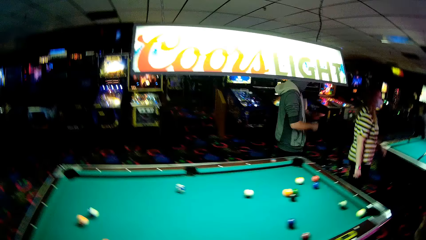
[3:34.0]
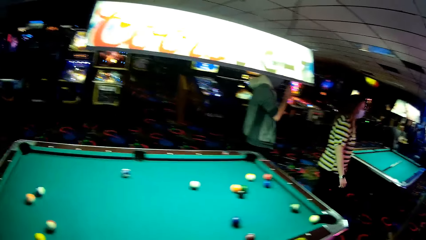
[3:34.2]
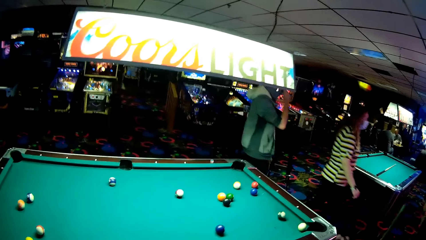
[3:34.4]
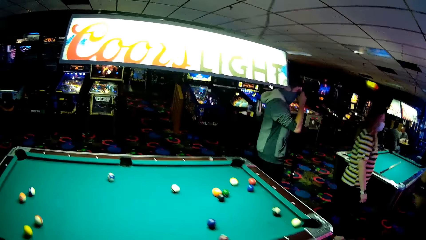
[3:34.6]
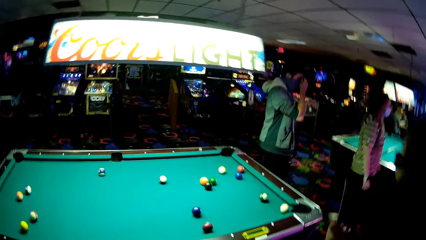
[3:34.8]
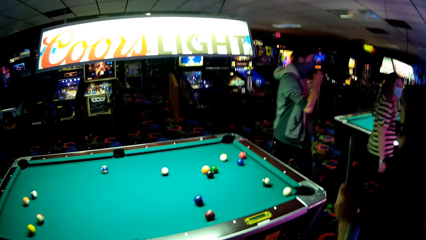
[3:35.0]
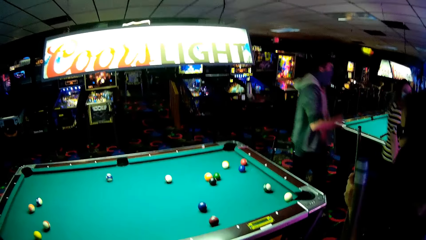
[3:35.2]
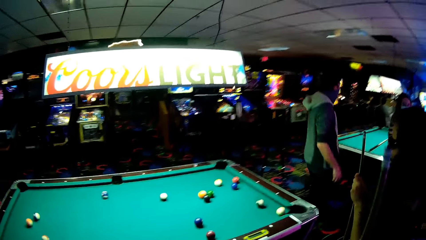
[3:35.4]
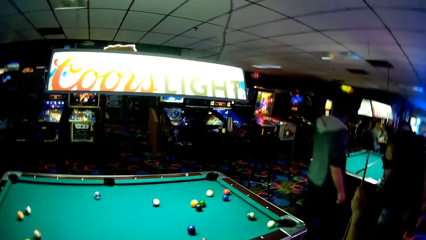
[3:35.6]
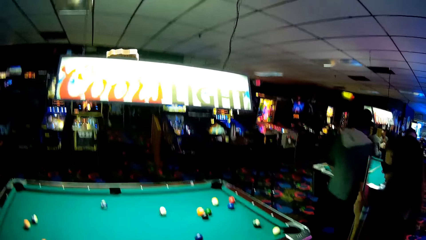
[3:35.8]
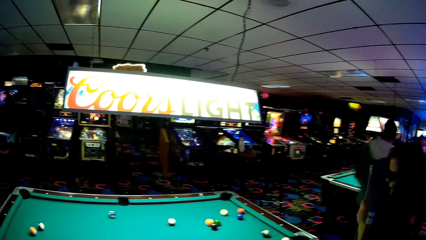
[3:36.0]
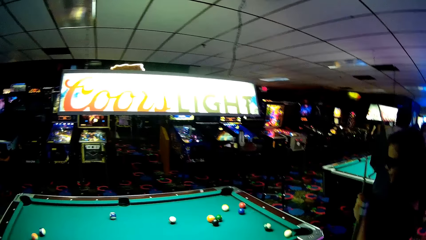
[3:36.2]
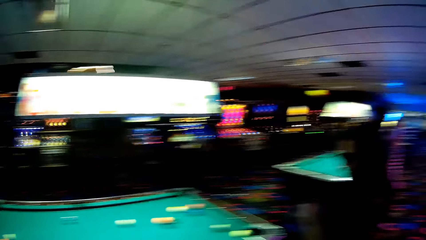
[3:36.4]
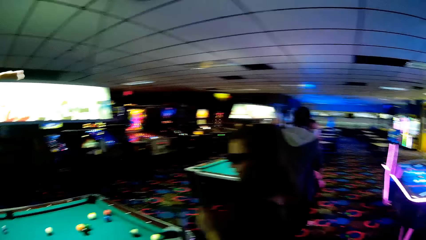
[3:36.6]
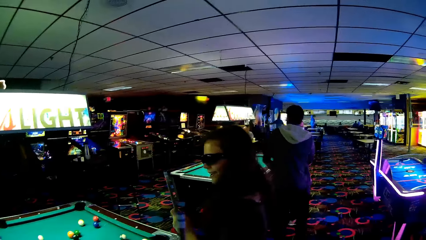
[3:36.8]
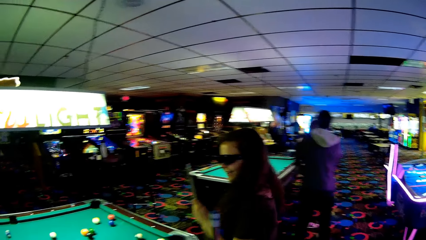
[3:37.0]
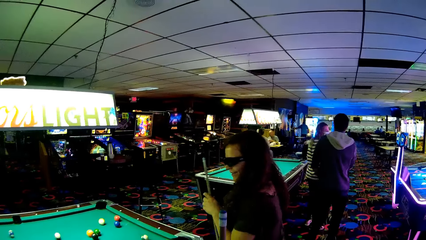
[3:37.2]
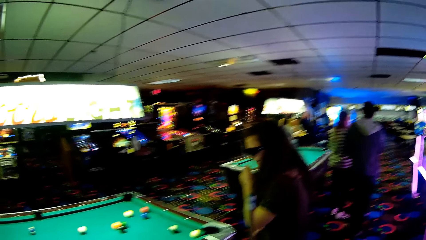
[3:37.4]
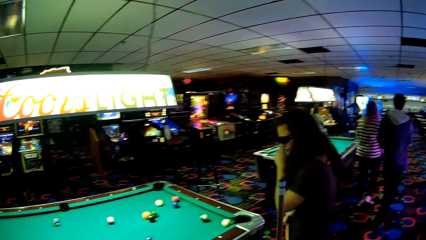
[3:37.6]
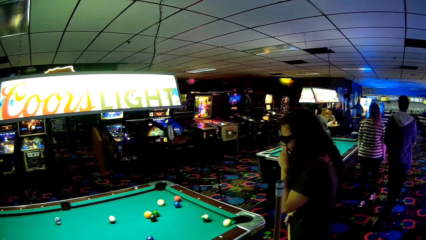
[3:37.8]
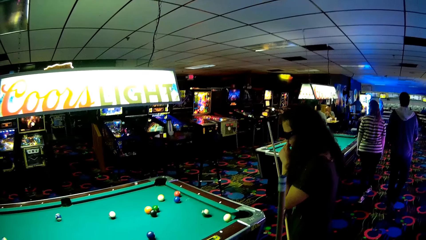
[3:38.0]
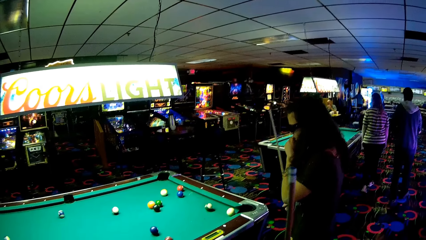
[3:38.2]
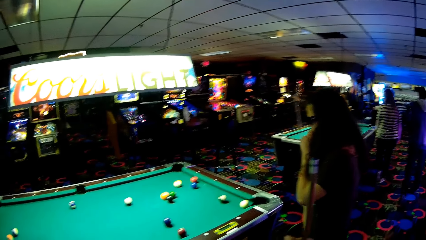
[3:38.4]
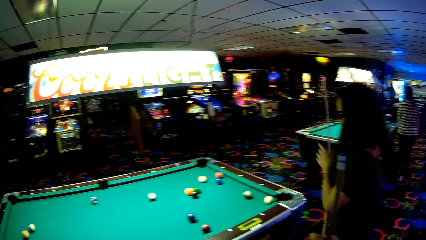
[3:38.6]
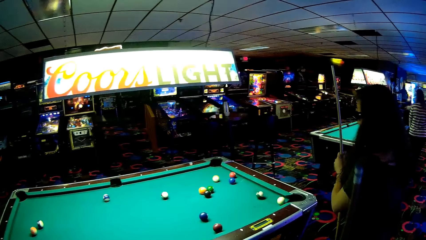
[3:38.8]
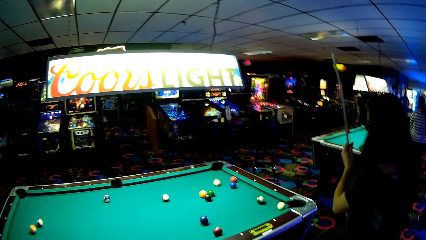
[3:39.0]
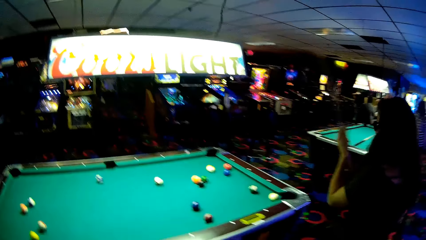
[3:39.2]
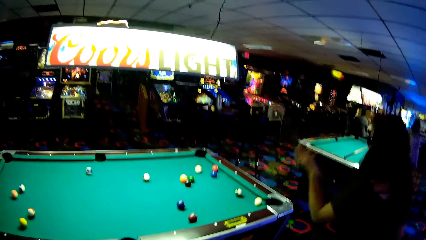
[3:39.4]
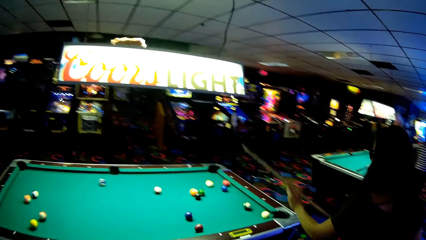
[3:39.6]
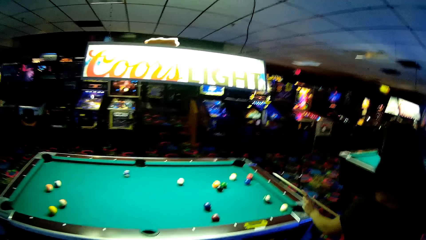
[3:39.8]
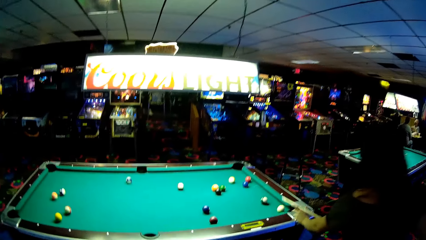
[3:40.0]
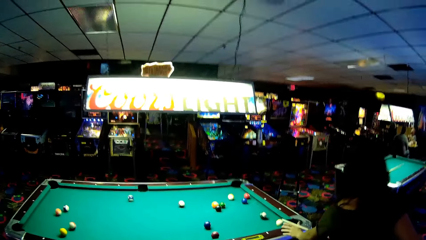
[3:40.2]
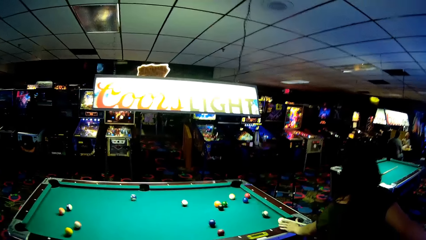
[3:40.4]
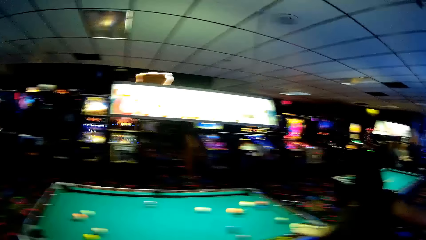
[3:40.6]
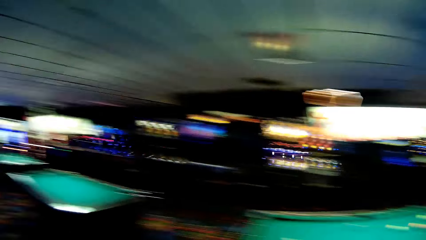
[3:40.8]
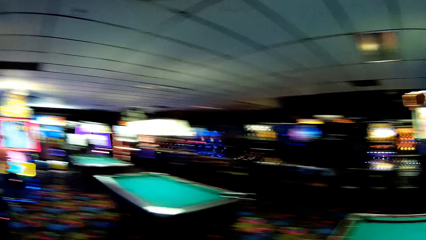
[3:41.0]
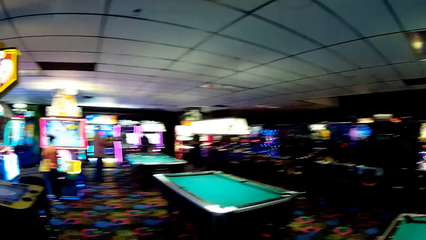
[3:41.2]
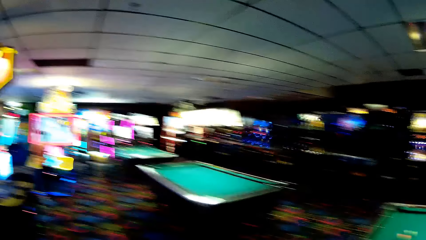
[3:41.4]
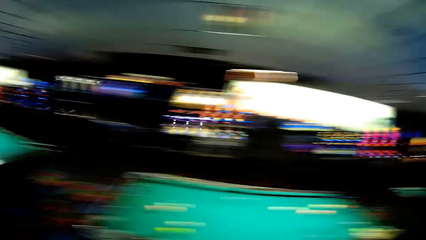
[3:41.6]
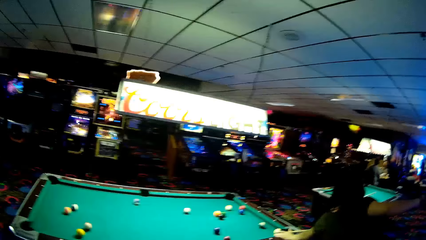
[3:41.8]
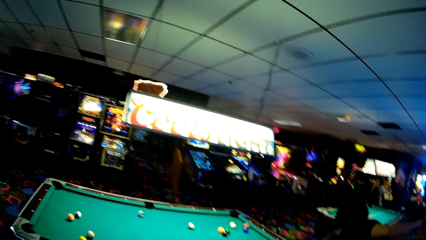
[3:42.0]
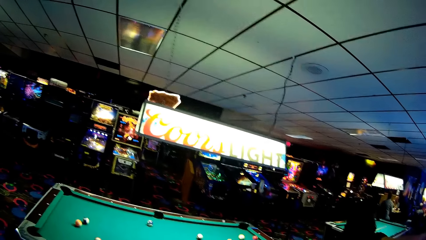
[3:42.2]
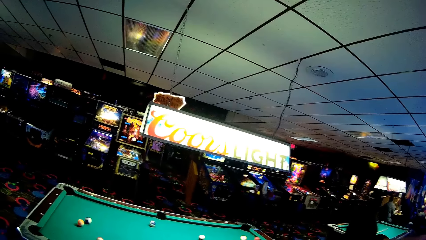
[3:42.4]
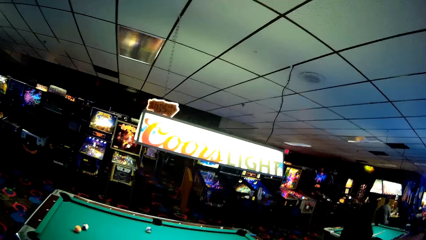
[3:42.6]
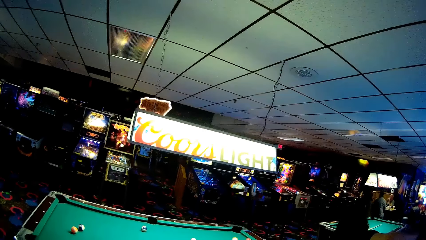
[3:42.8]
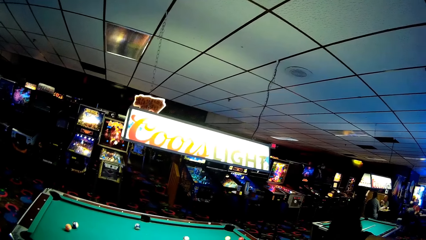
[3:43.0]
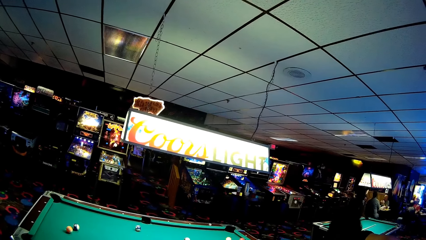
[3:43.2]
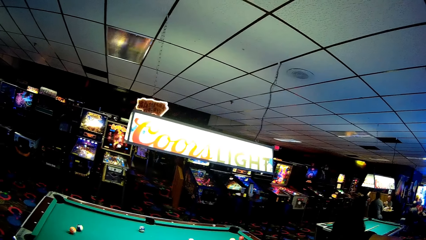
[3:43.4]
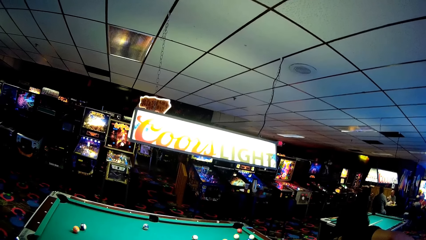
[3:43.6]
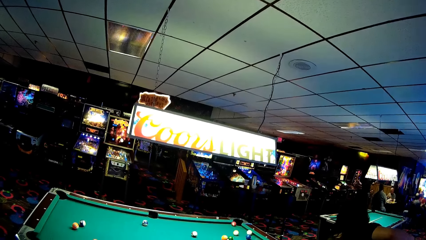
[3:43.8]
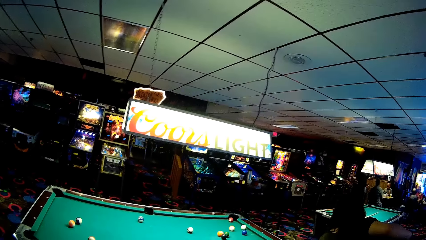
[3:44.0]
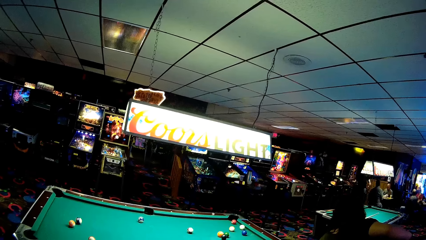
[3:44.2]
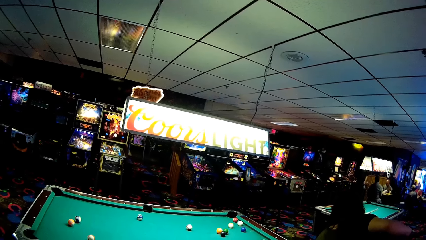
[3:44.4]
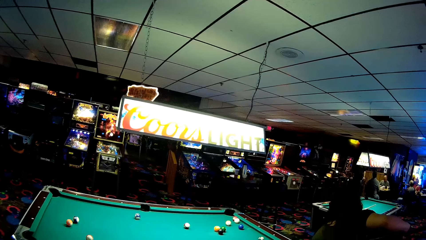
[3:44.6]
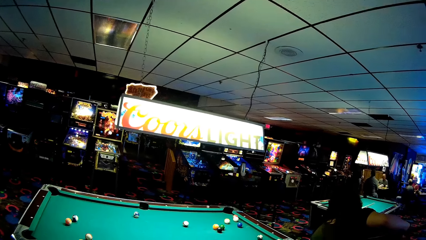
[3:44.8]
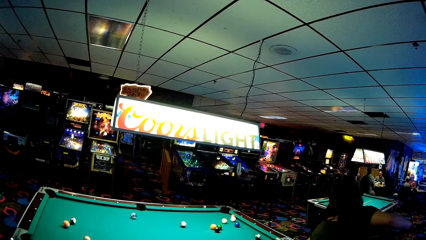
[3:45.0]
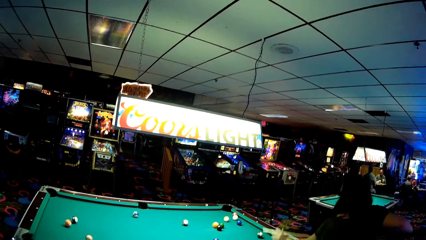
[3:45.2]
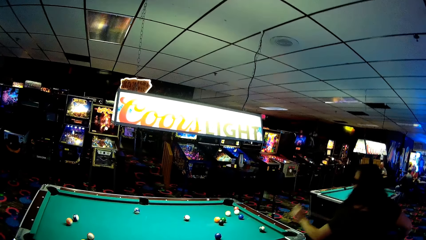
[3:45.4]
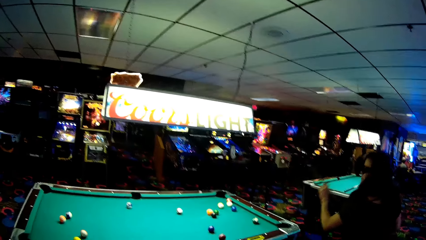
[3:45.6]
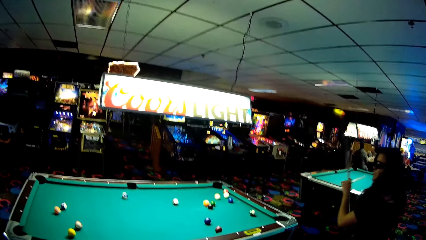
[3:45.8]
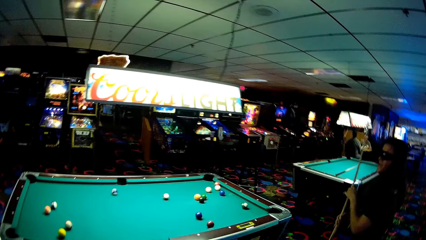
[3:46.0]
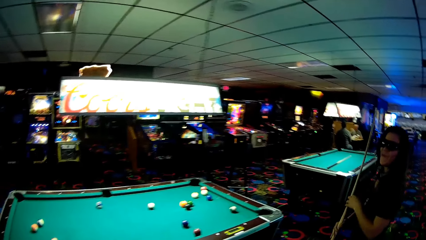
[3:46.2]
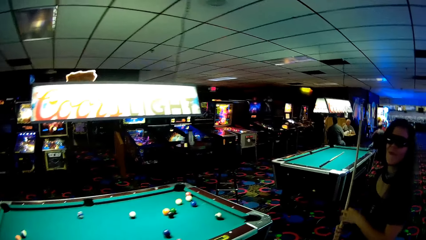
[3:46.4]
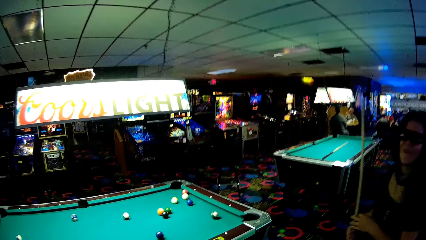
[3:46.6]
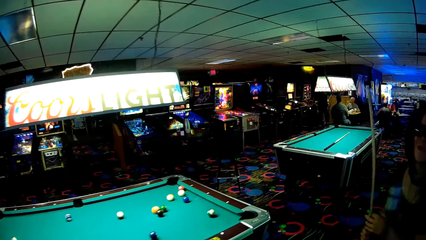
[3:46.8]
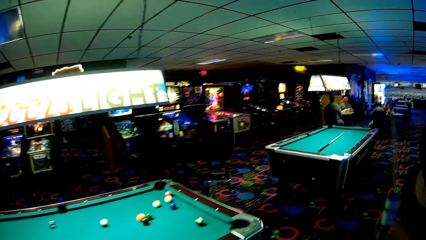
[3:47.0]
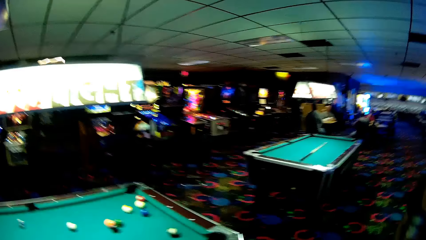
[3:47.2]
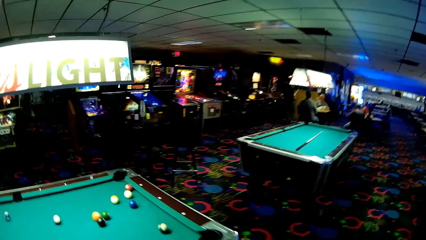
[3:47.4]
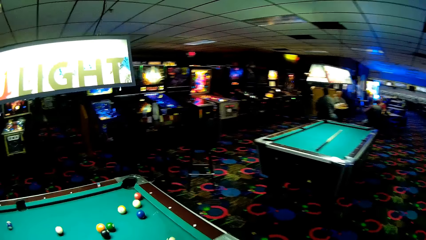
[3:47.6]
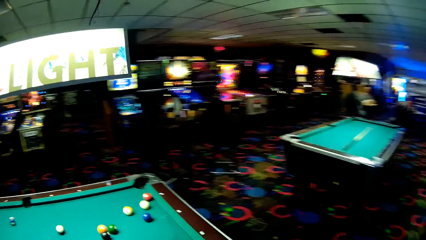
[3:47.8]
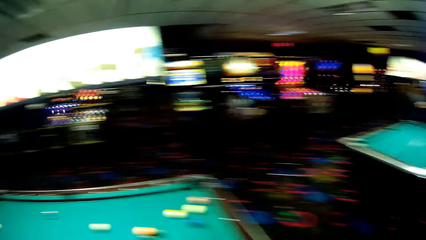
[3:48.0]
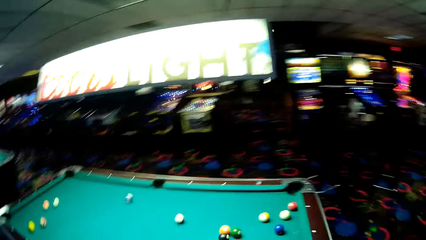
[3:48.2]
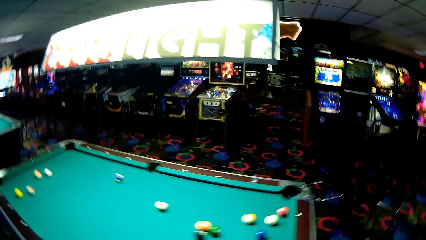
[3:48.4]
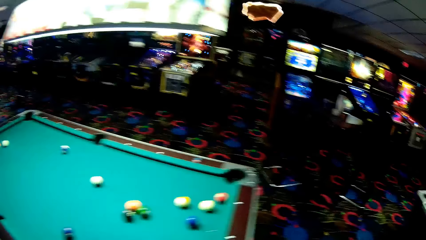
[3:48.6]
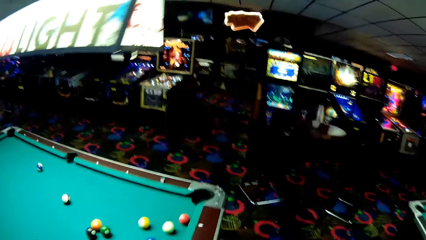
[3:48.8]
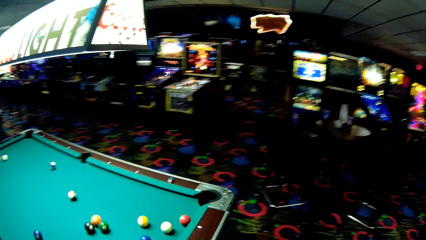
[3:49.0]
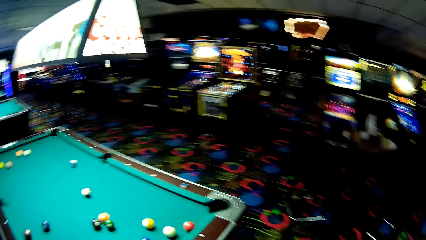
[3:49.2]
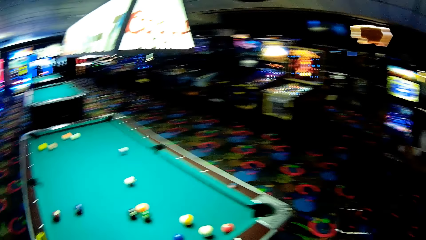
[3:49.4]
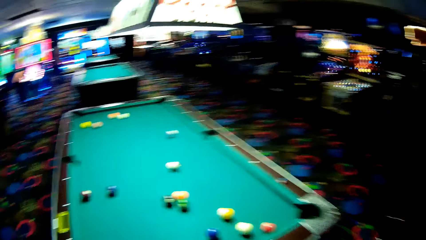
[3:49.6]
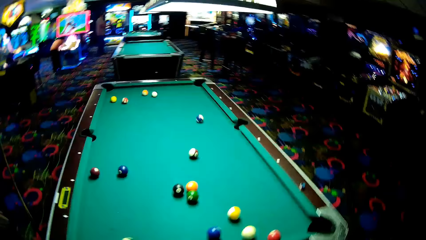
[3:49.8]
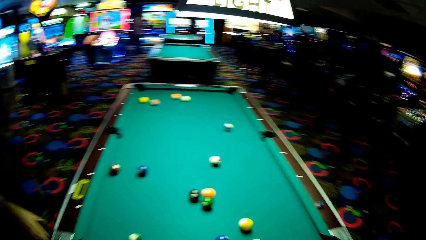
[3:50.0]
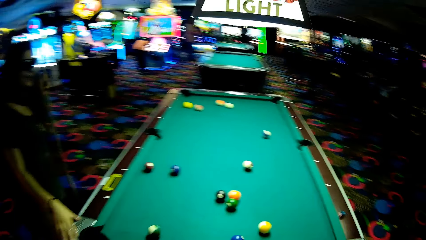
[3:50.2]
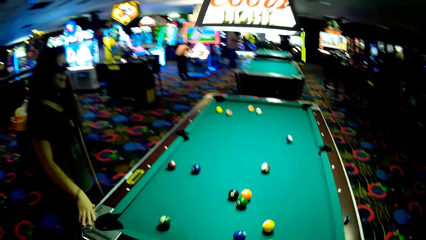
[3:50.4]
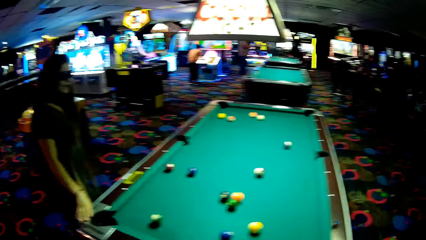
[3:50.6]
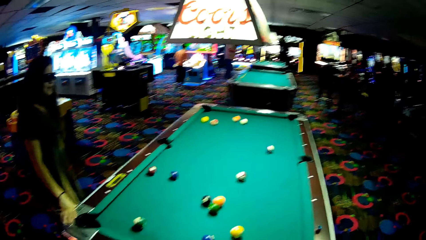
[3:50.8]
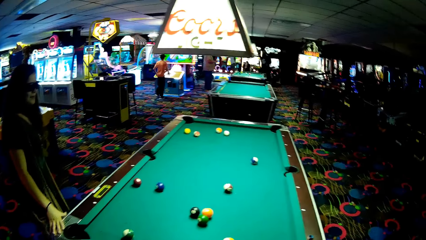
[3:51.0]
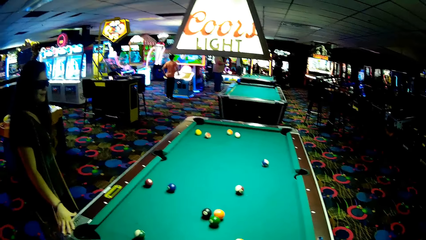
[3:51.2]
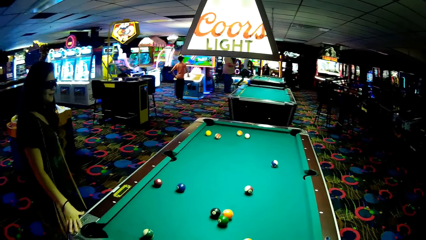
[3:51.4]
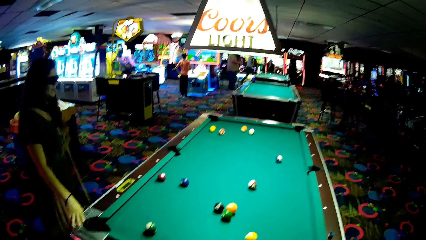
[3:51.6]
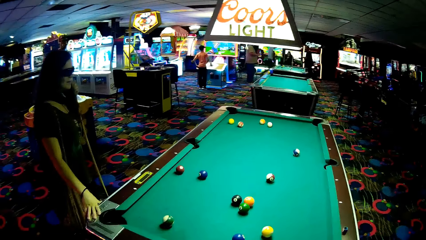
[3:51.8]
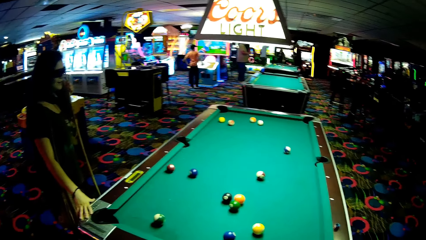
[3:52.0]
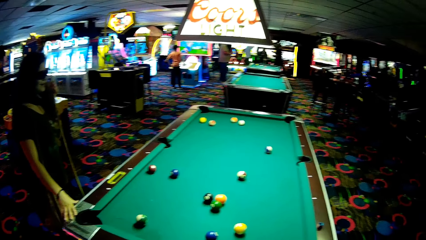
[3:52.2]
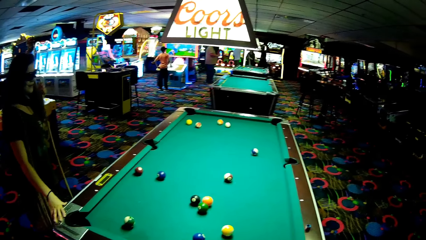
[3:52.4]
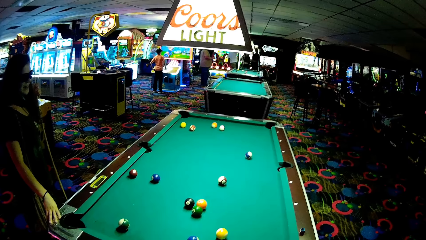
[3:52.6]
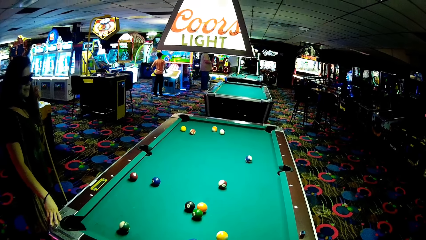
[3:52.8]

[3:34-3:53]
The camera wearer walks around the pool table. A woman holds a pool cue. The woman strikes a ball. The camera wearer walks around the pool table. The woman touches the pool table.
